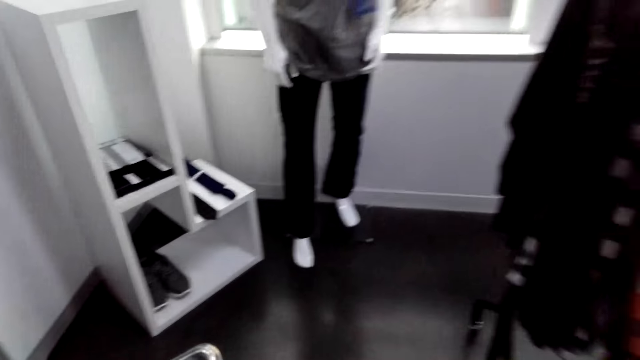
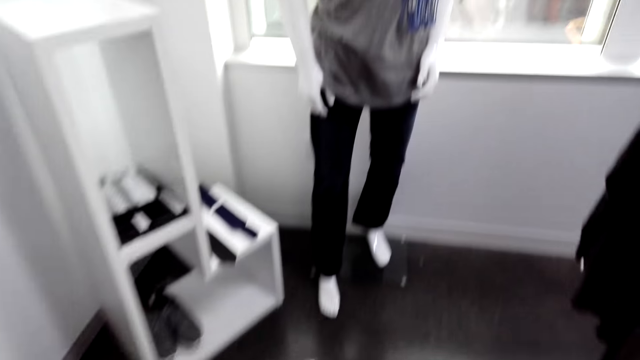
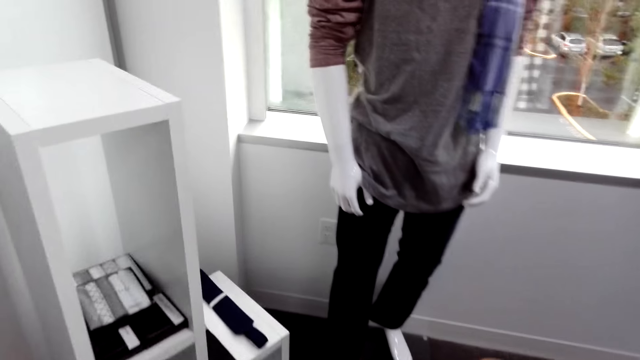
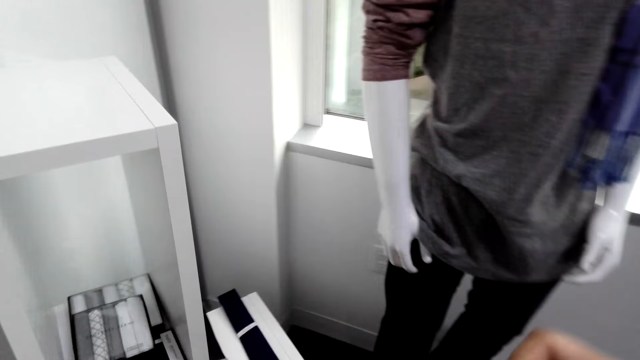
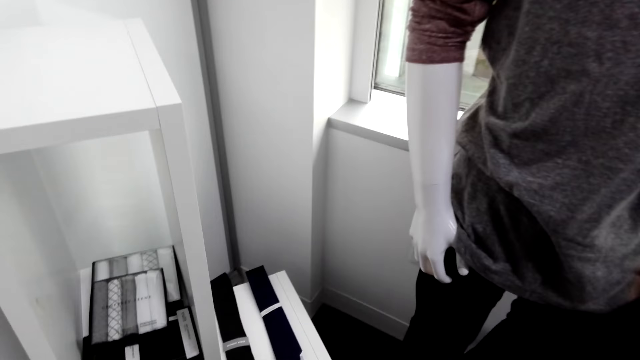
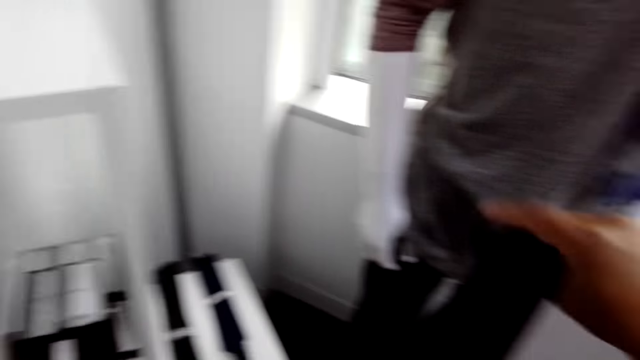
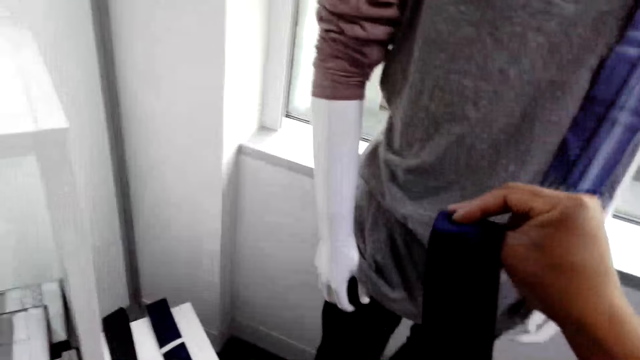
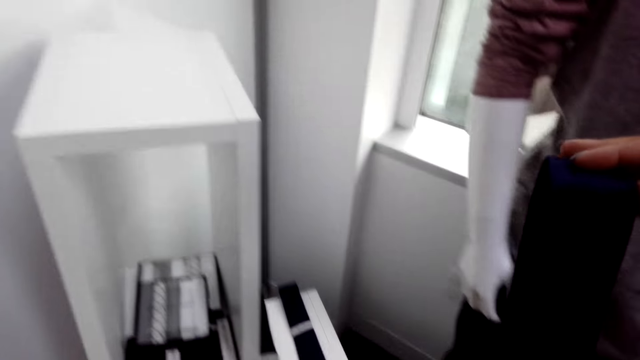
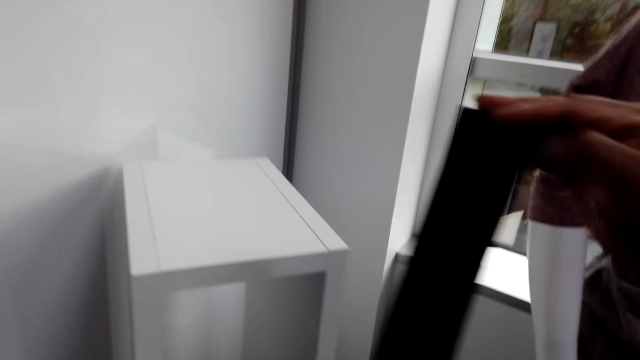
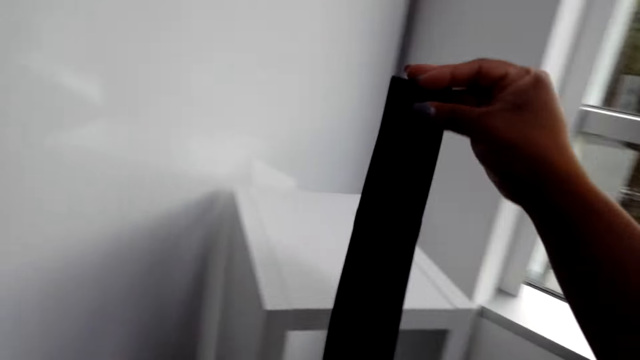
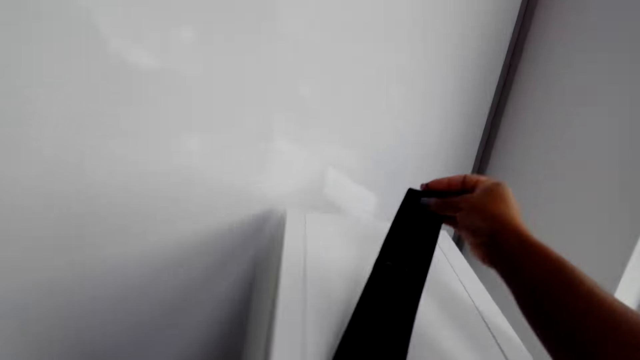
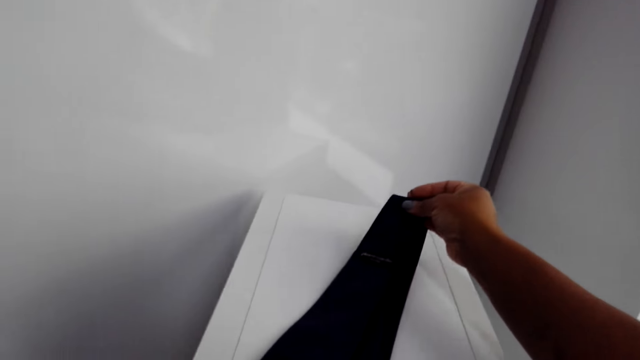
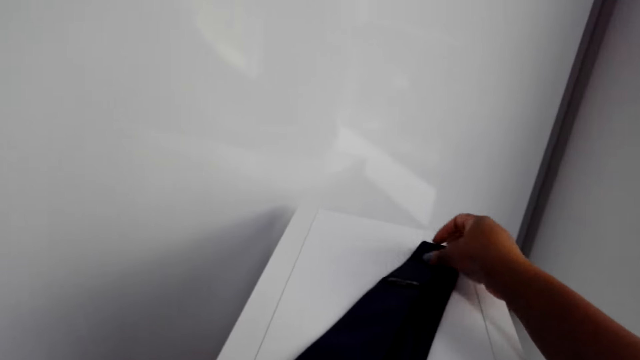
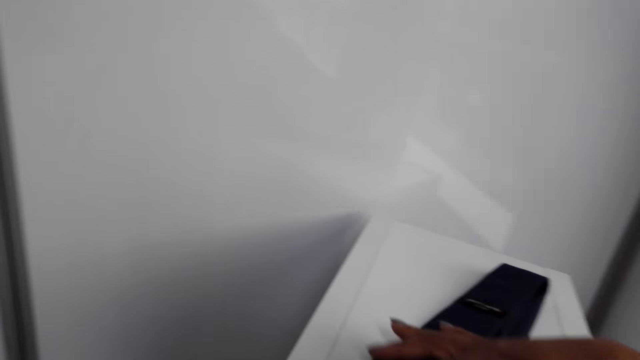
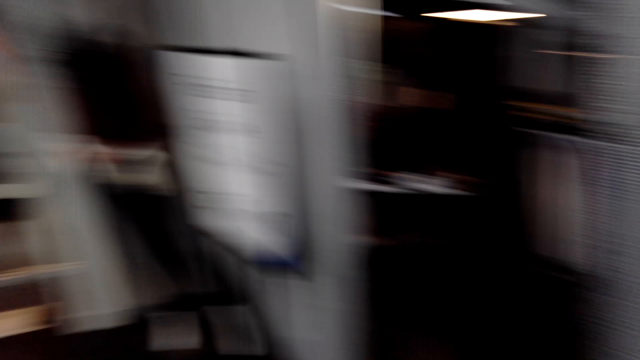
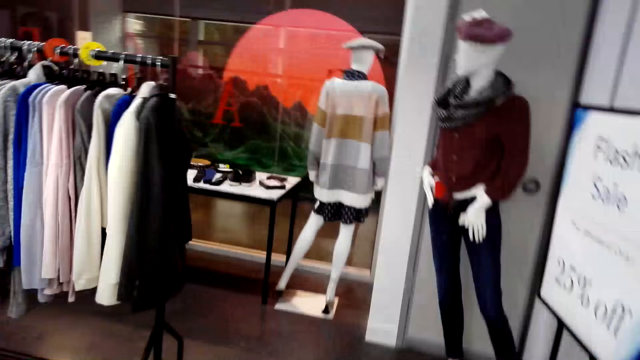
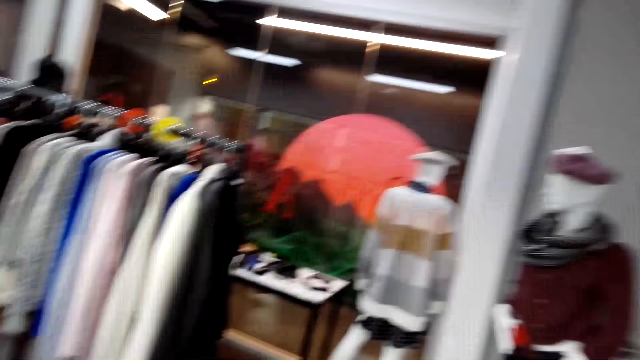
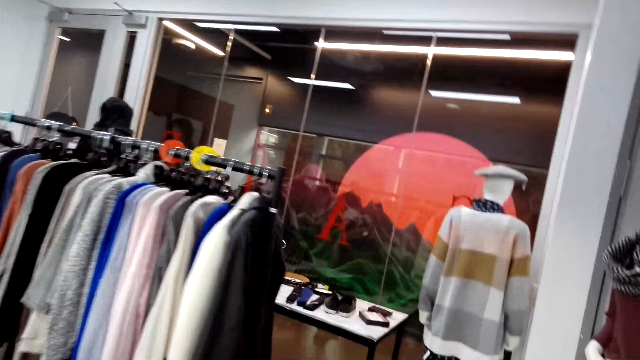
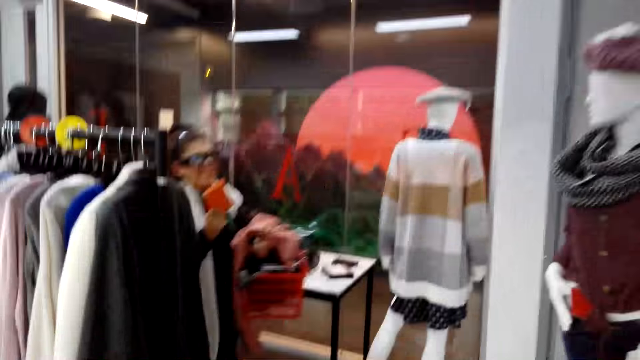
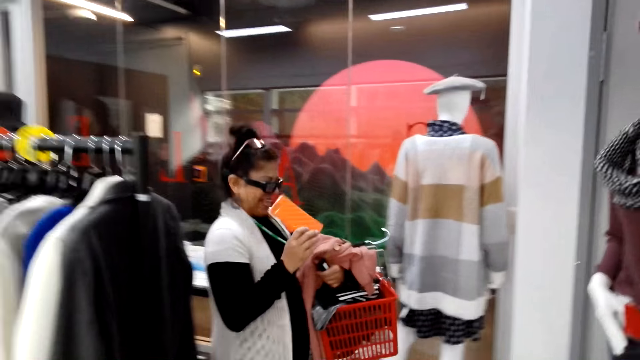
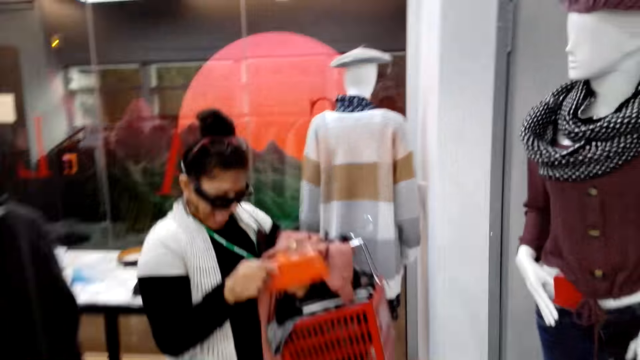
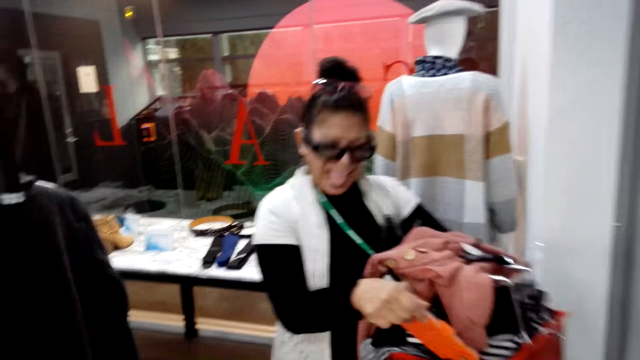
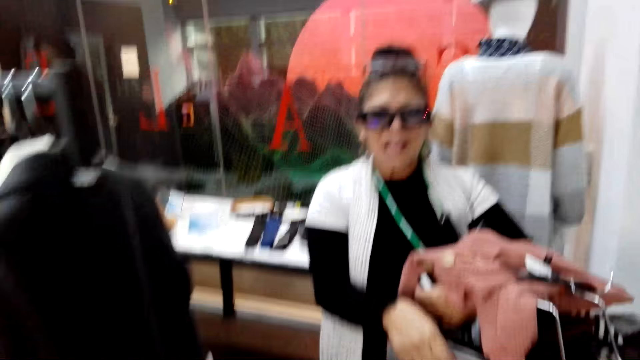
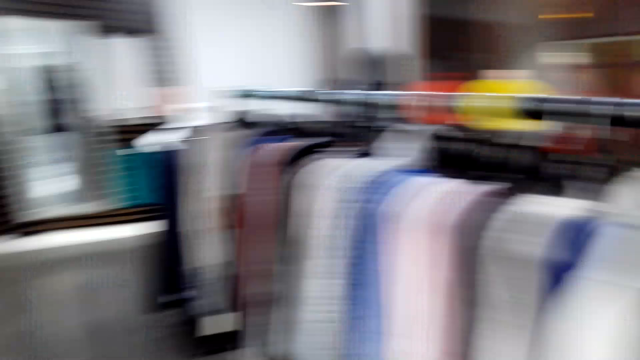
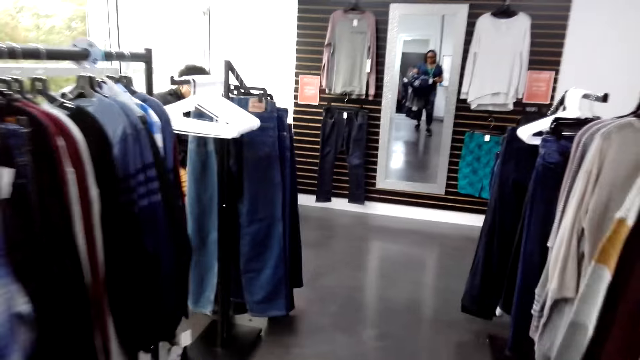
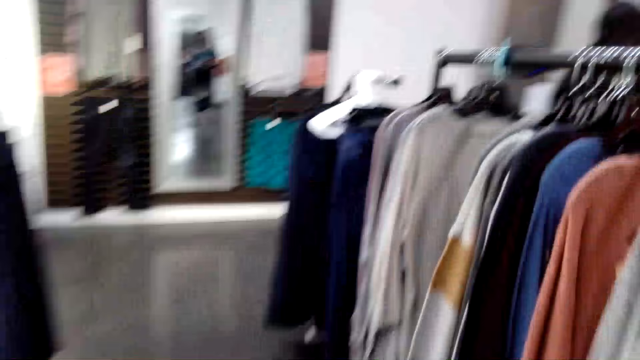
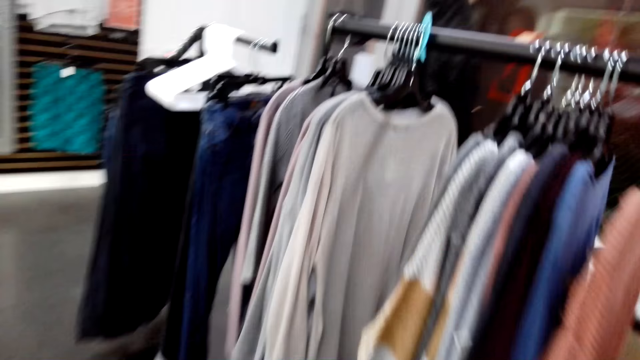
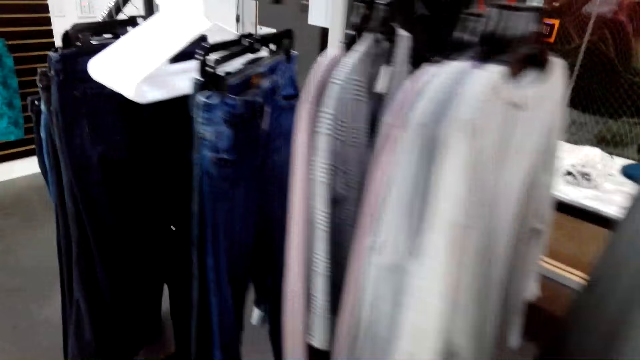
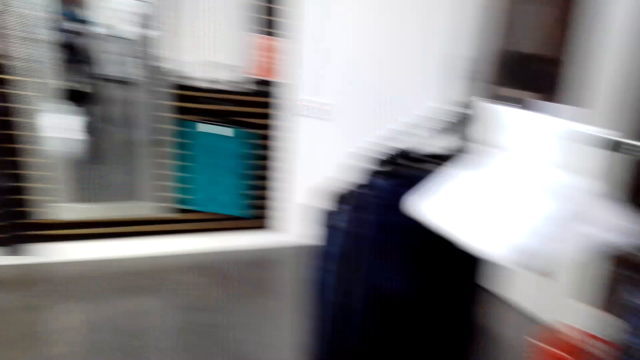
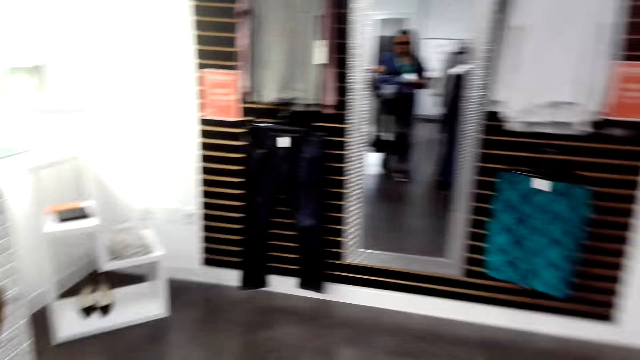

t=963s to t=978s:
The camera wearer holds a belt. They put the tie or belt on the display shelf or bench. They walk around. They turn to the side. A man or woman walks around. The man or woman holds an orange purse. The man or woman holds a trolley with a cloth. The camera wearer turns to the side. They walk around.

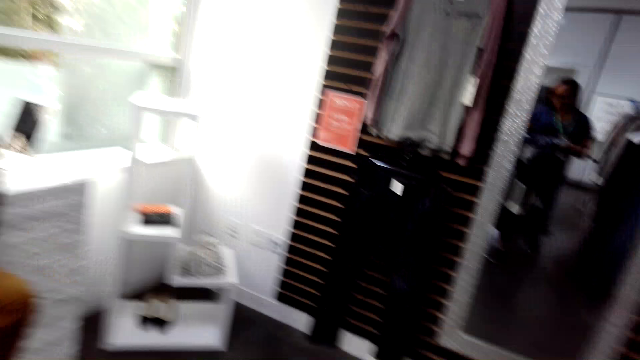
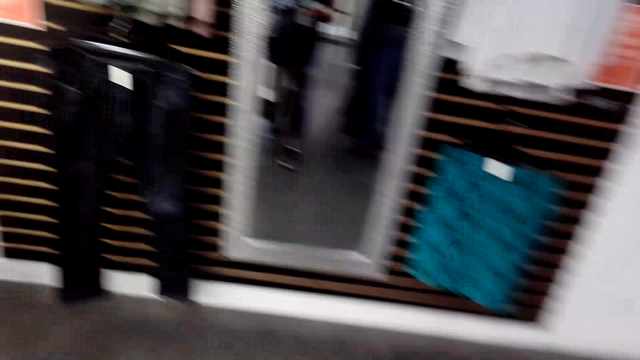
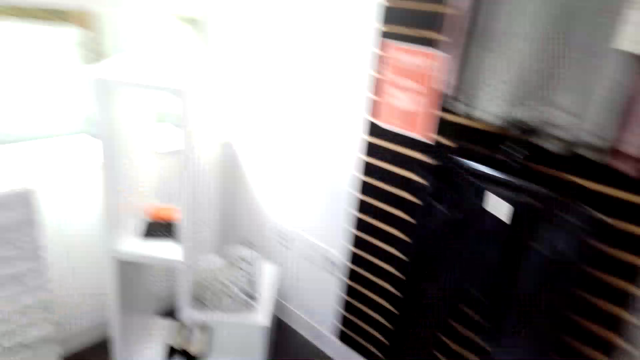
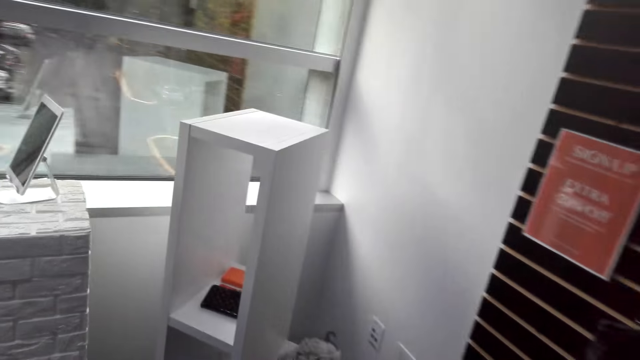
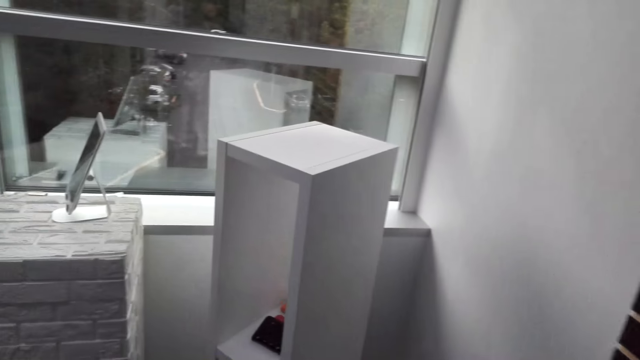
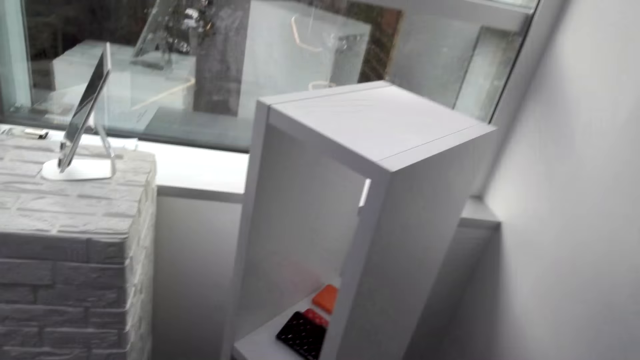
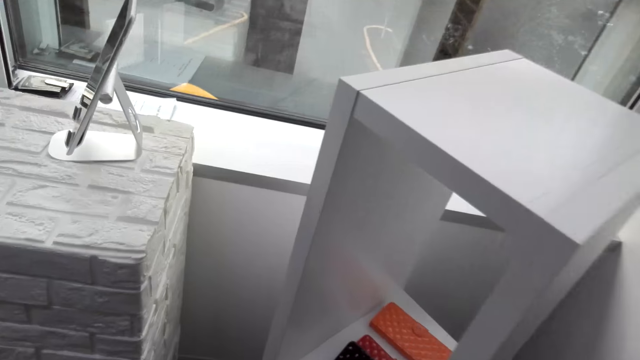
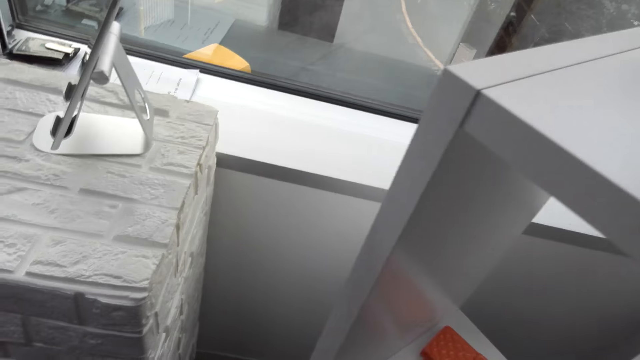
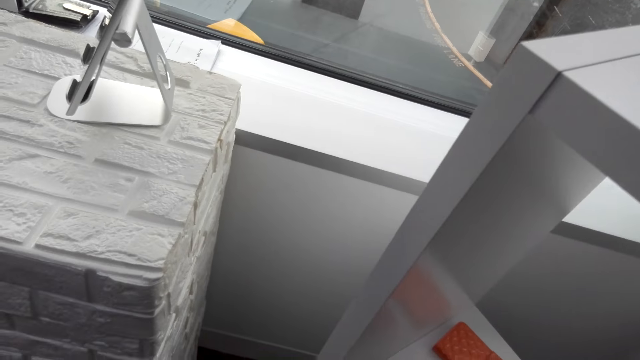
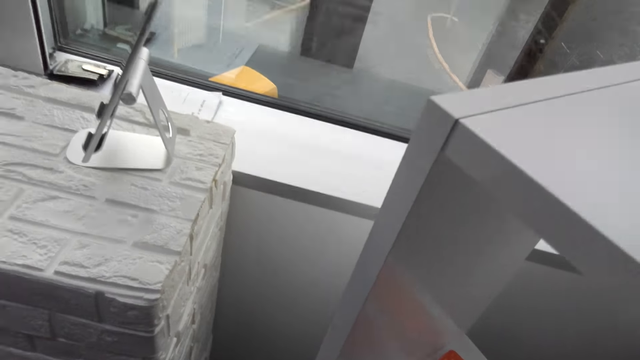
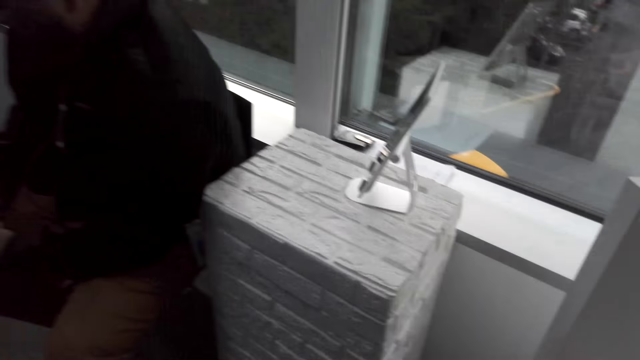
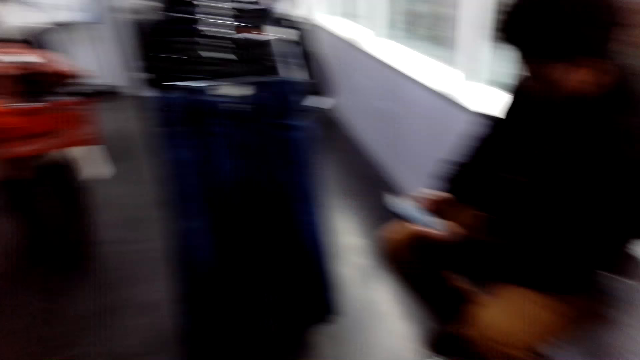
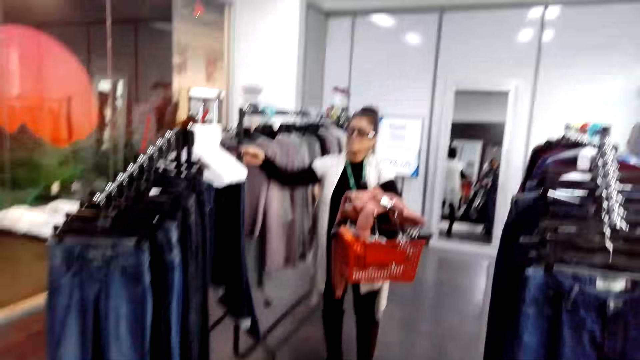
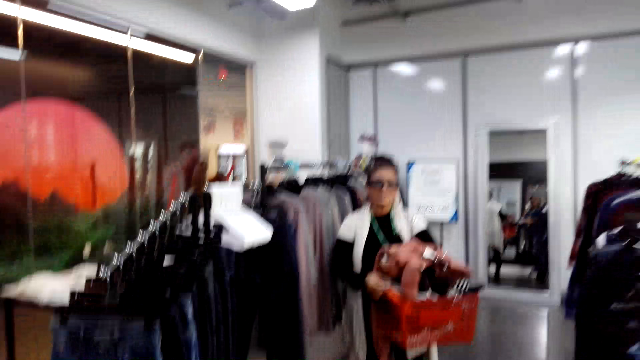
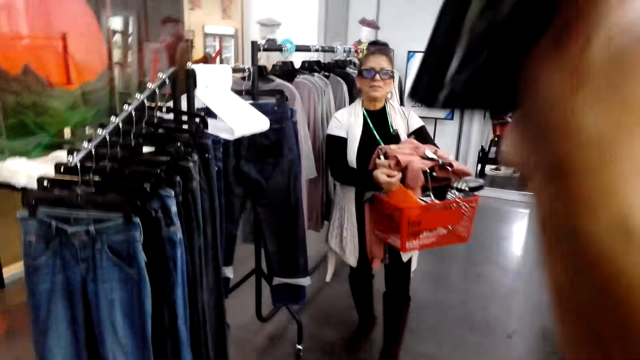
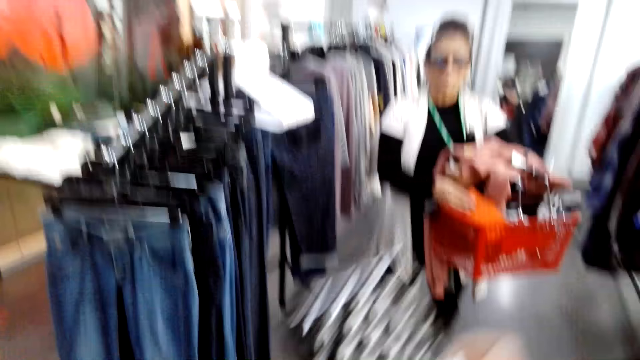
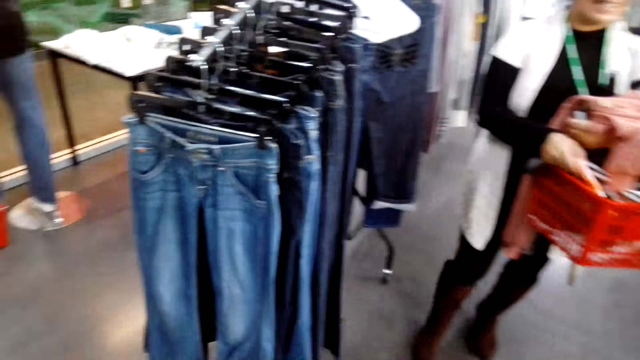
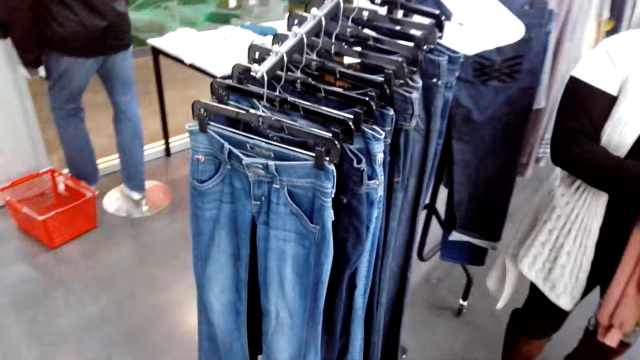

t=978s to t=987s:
The camera wearer bends down and turns to the side. A man holds a phone. The camera wearer turns to the side. Another man holds a trolley with a cloth.
